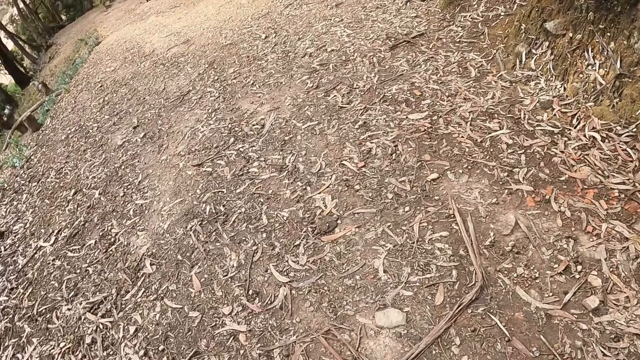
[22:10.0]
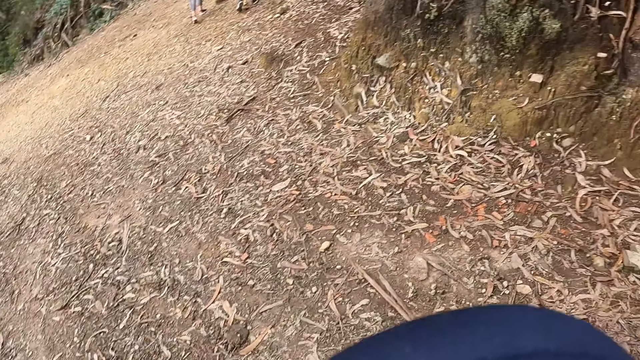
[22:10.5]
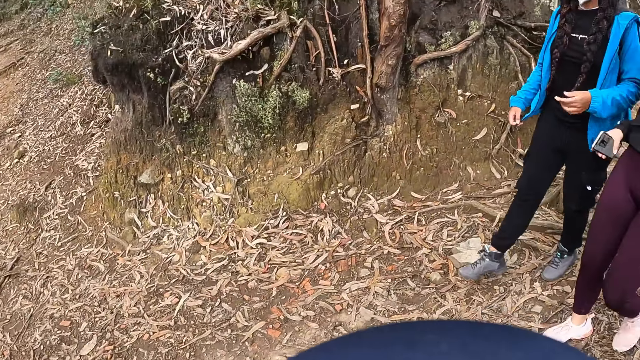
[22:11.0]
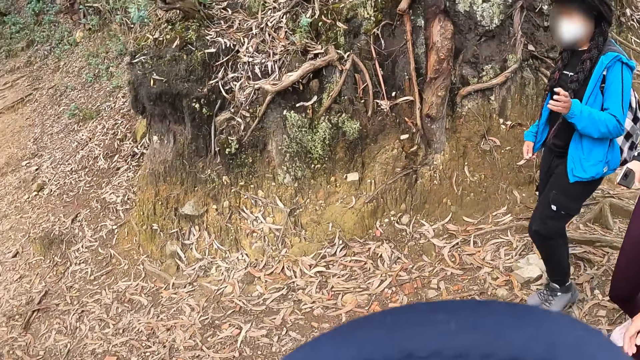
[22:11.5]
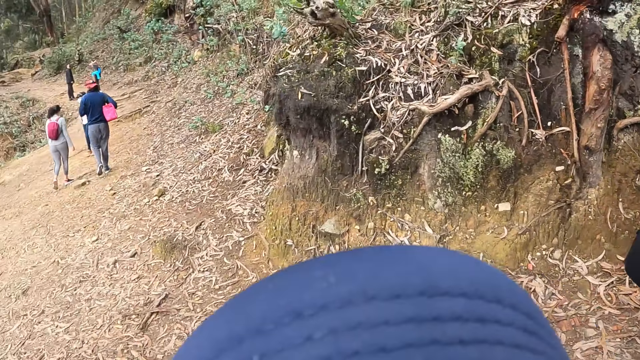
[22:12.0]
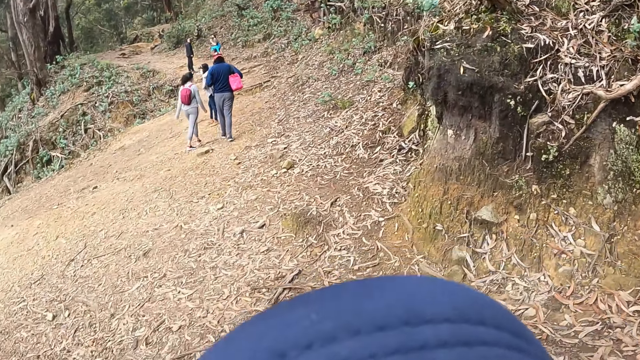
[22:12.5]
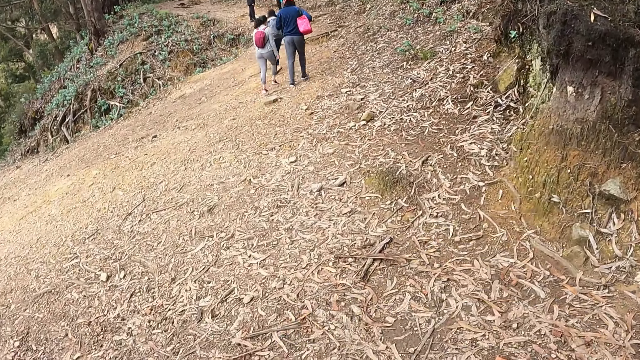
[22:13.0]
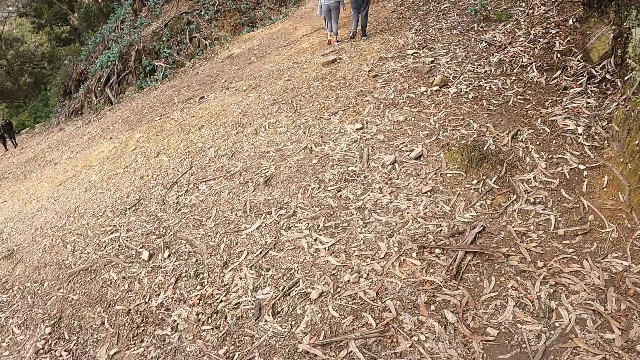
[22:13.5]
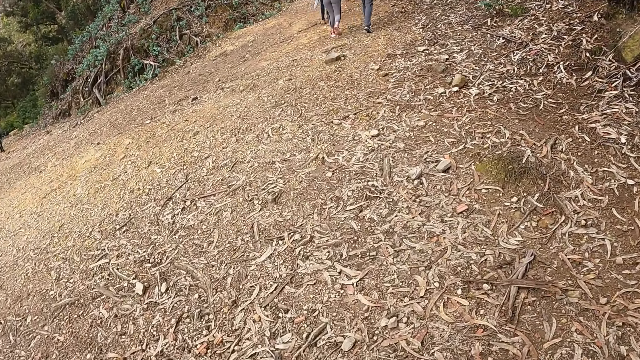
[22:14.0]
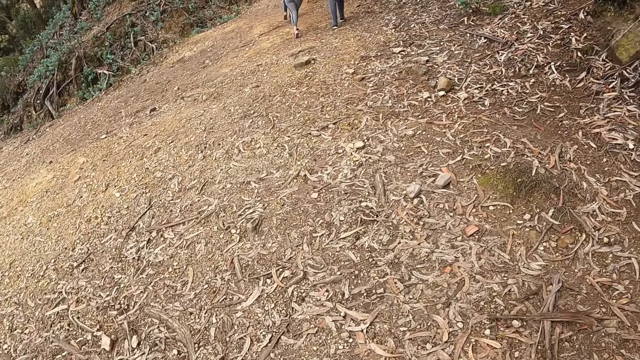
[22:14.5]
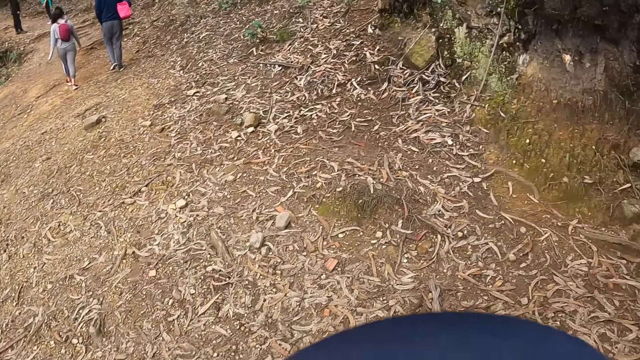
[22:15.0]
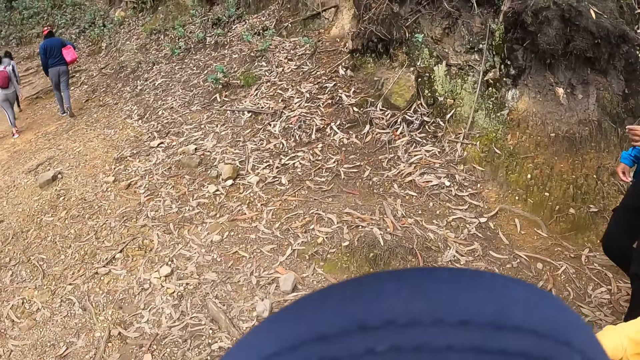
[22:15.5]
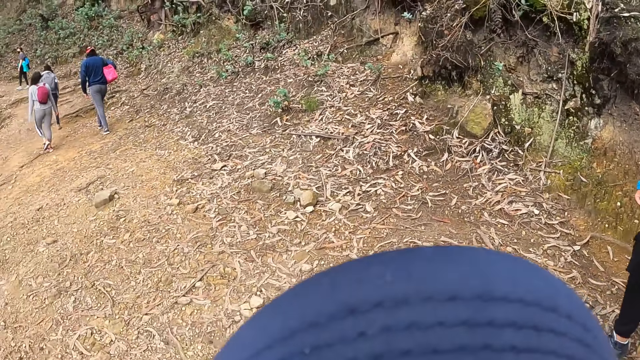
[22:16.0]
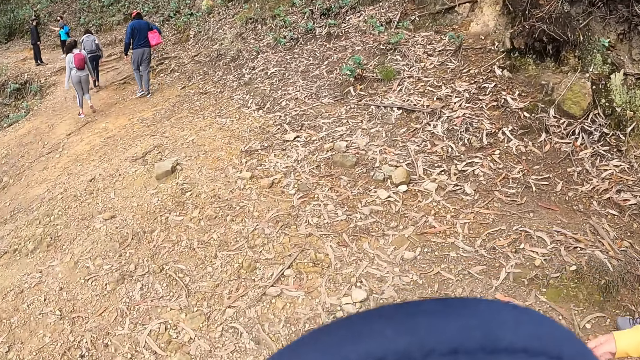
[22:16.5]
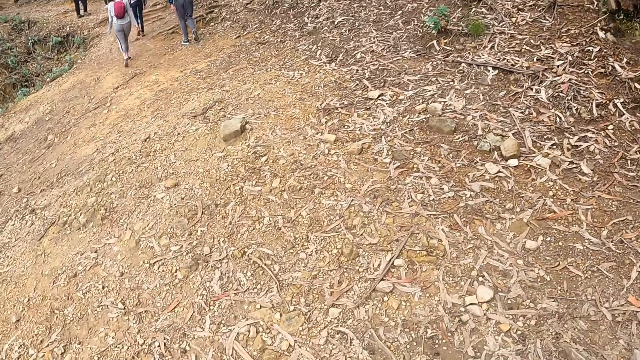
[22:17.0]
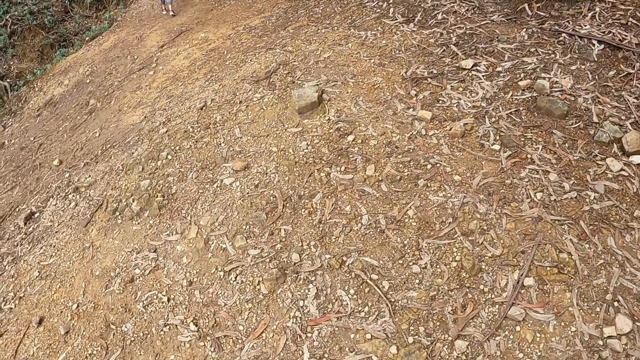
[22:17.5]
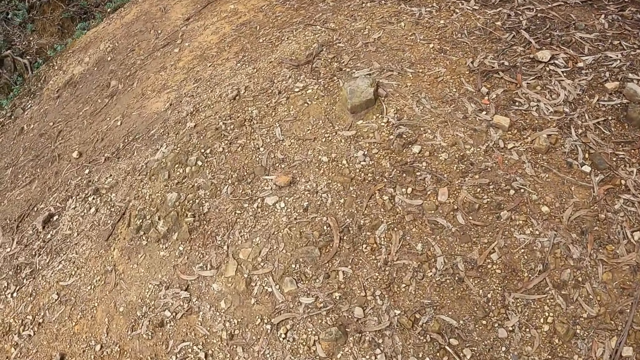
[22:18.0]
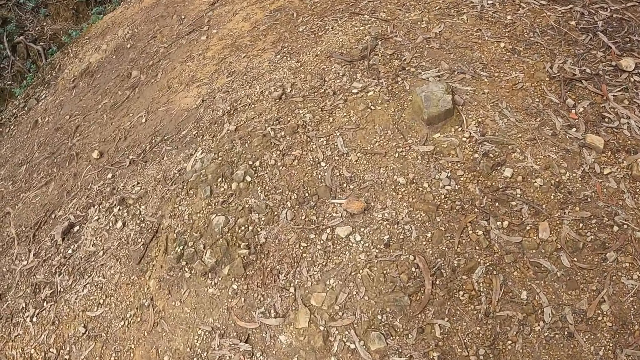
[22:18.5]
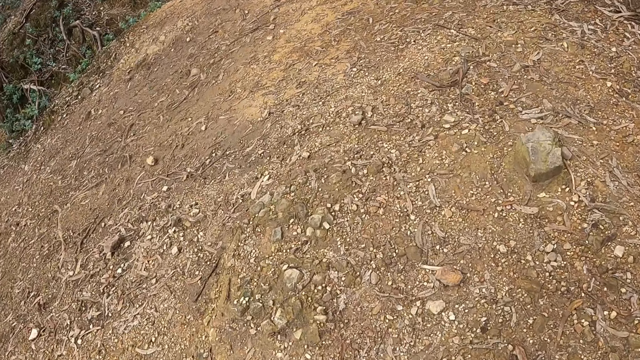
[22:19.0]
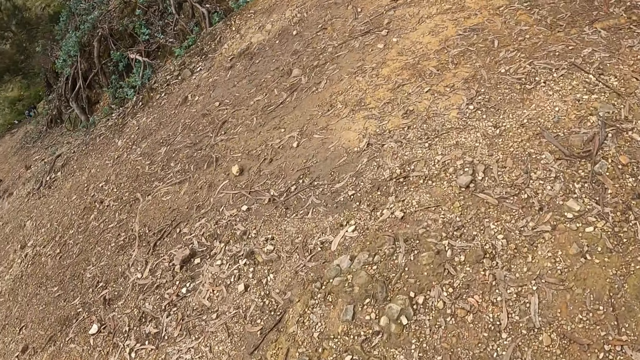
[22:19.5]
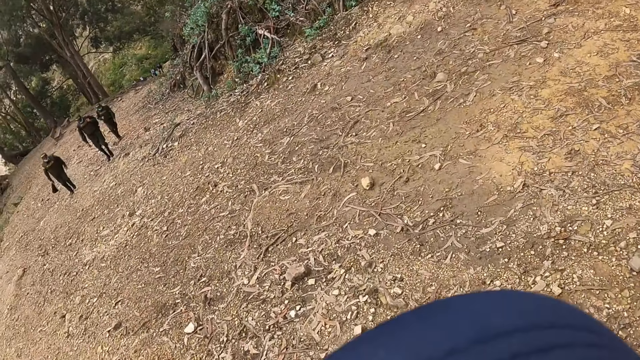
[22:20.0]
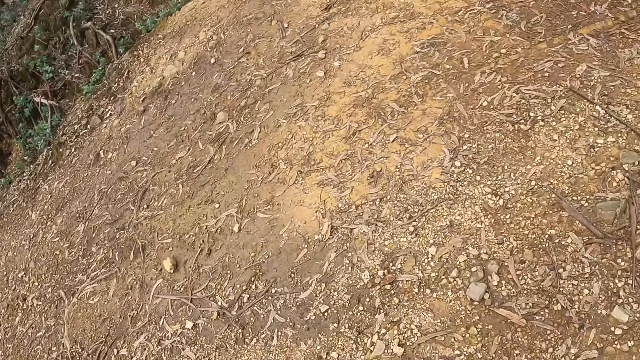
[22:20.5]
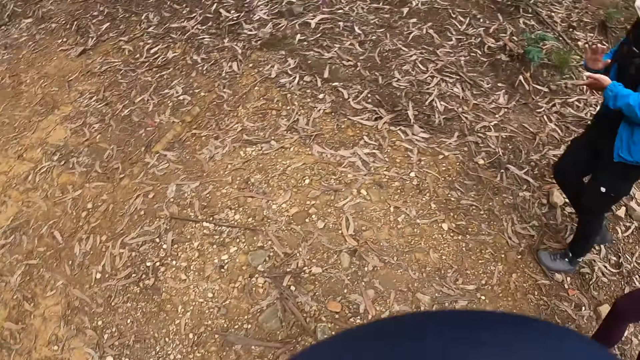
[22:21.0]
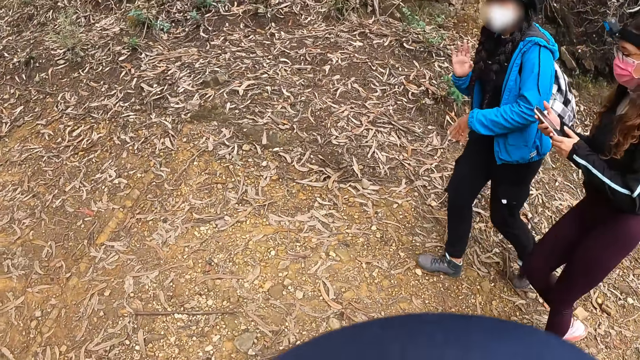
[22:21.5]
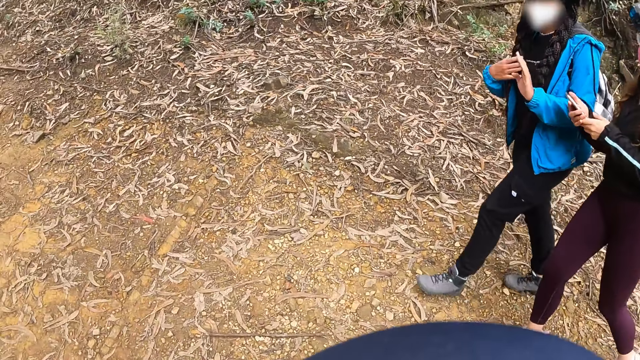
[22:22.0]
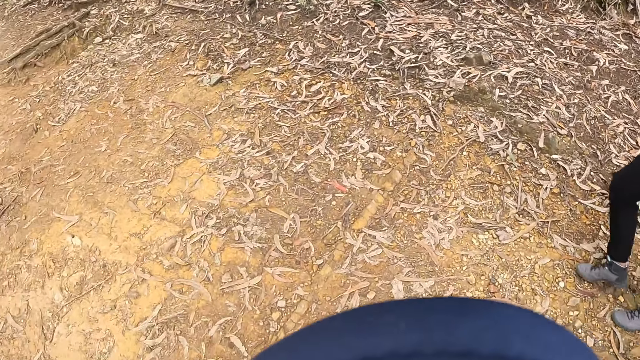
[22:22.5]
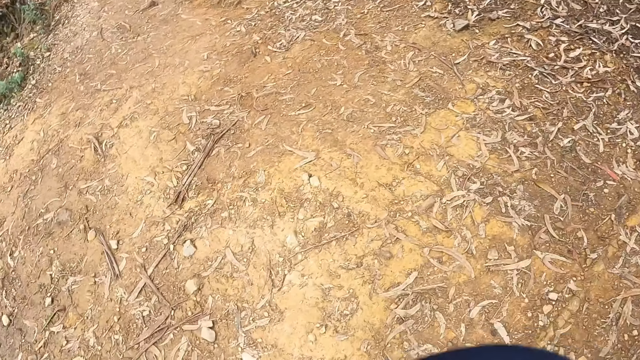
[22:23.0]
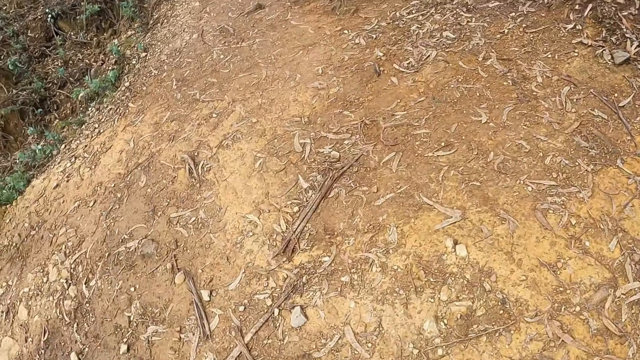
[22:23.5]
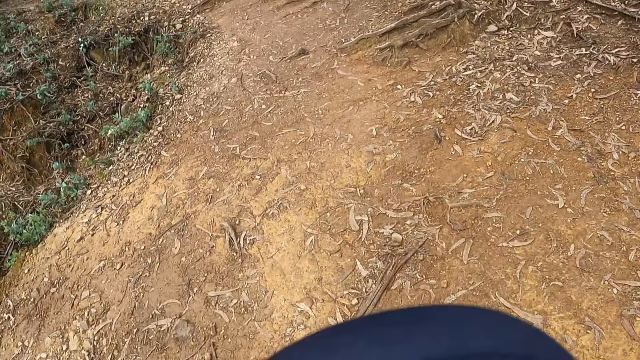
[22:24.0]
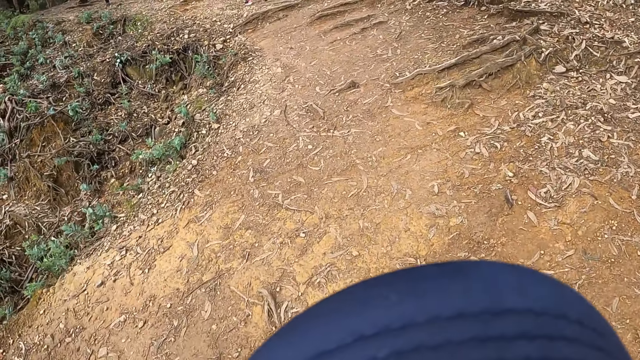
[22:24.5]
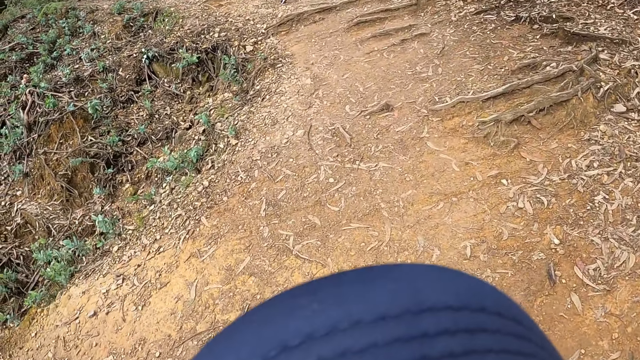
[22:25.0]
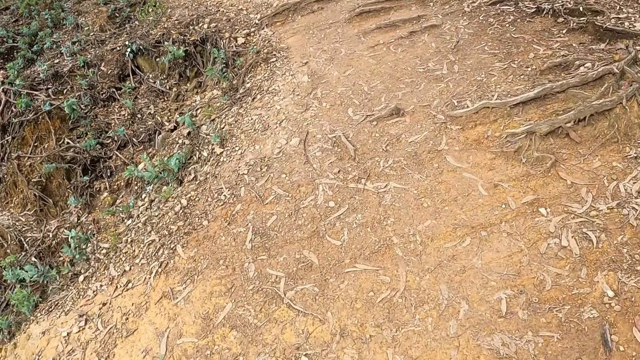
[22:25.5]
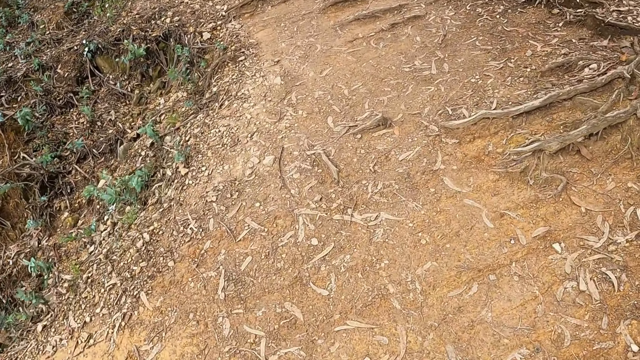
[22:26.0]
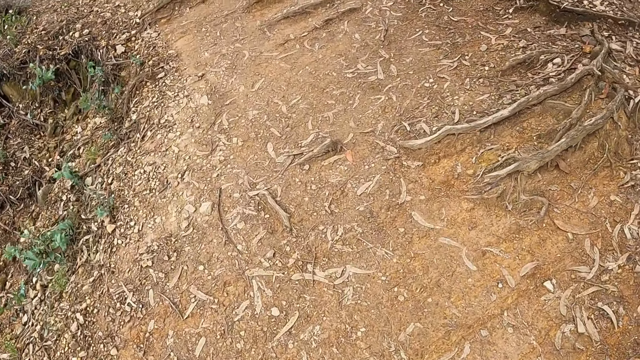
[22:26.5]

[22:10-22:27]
A woman walks along the hill. She holds the phone in her right hand. She operates the phone in her right hand with her left hand.

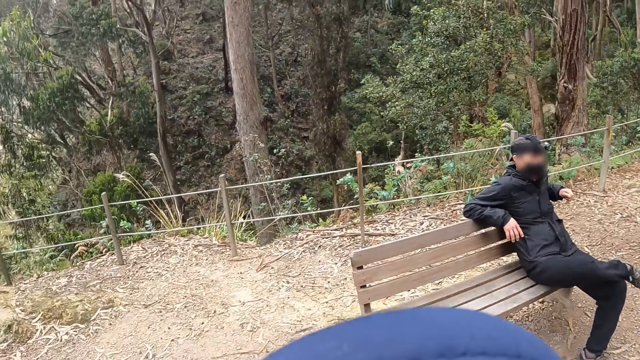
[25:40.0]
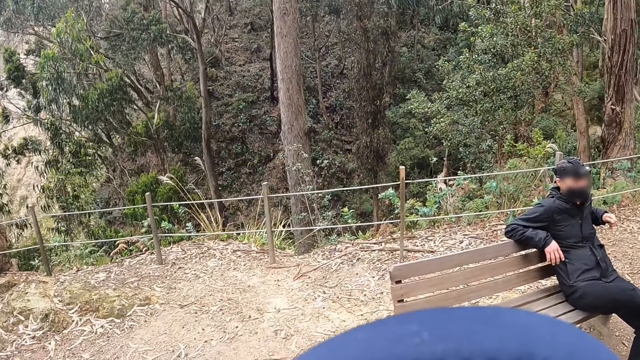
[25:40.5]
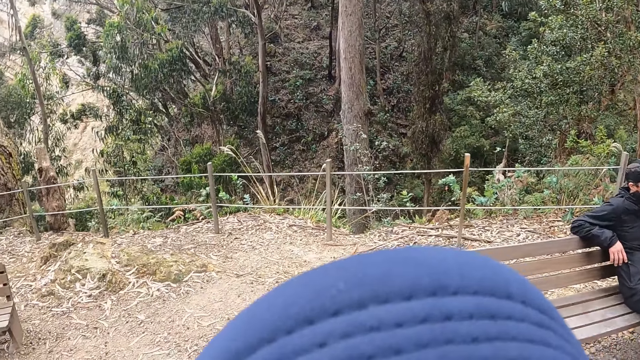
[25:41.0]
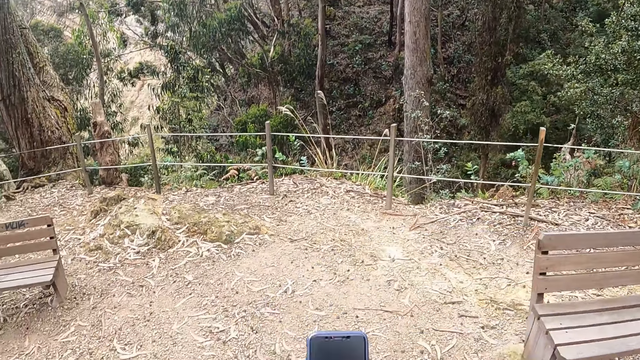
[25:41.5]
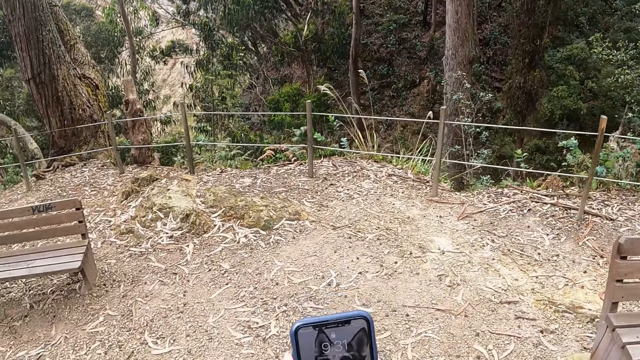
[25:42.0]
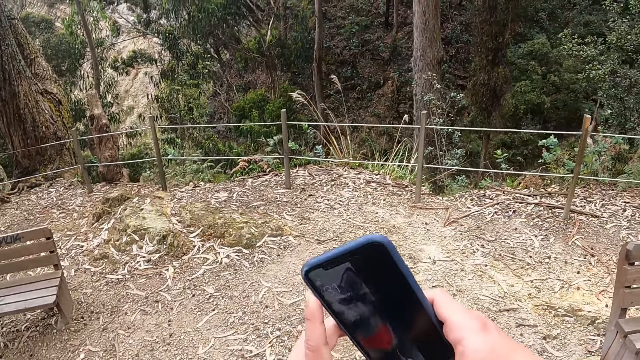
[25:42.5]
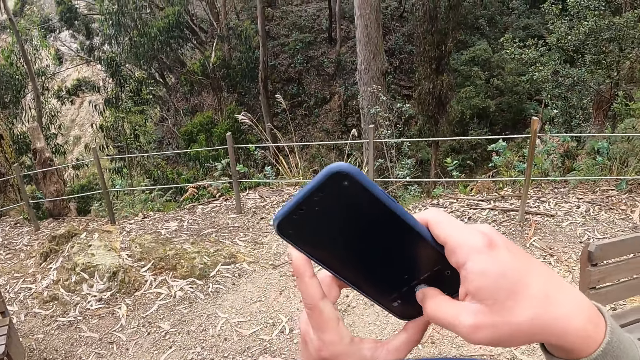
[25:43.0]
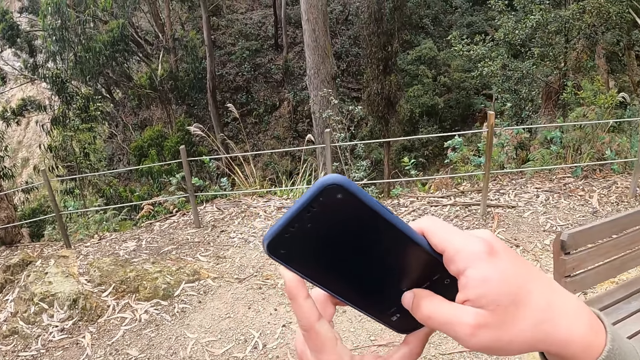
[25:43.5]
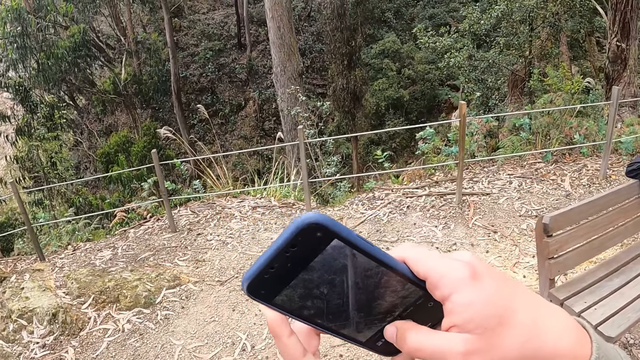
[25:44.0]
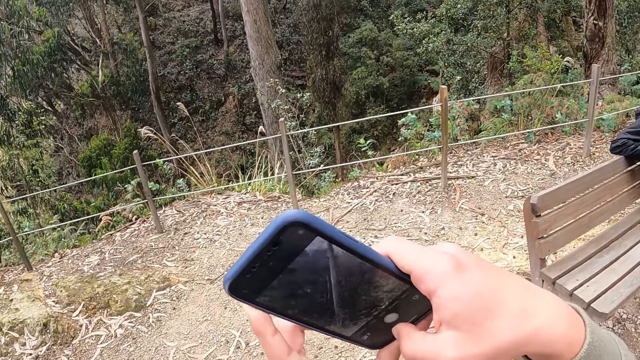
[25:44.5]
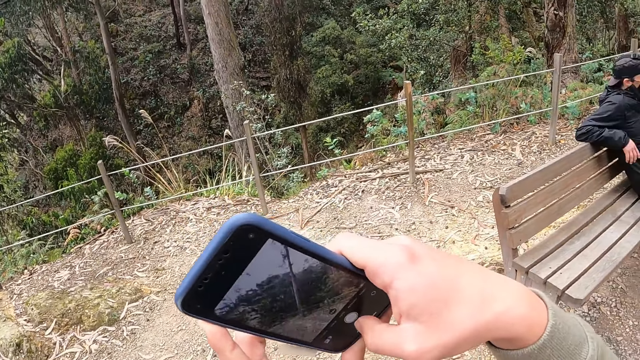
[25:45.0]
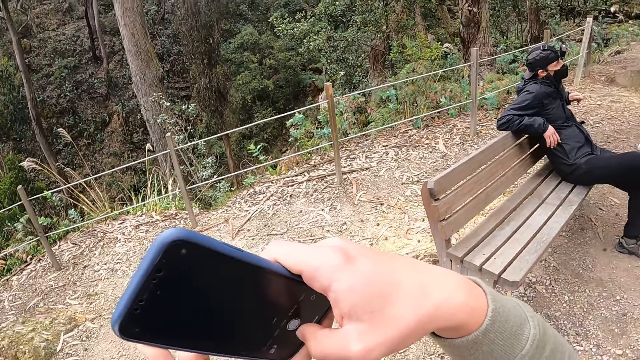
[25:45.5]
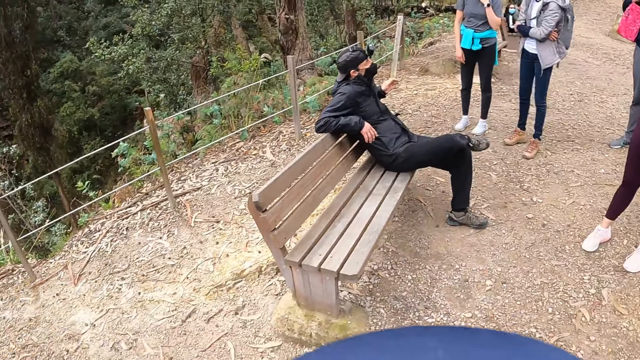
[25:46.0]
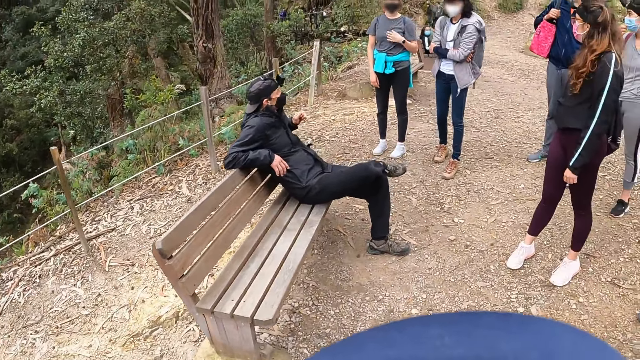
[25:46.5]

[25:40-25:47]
The camera wearer operates a phone in his hands. He takes a picture with the phone.
